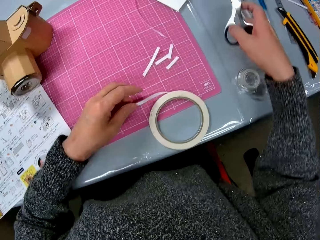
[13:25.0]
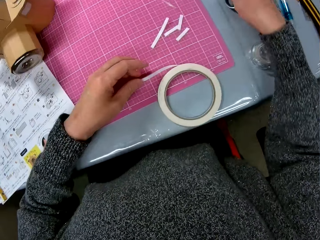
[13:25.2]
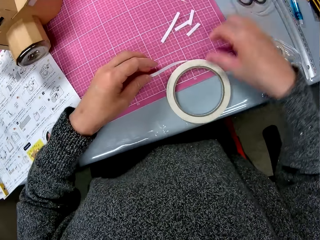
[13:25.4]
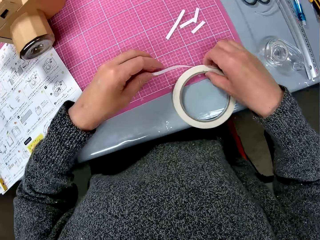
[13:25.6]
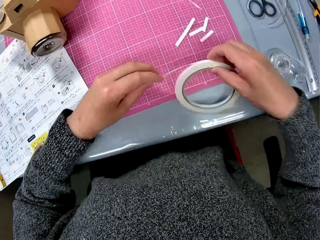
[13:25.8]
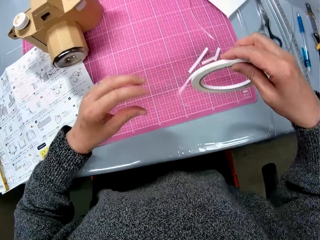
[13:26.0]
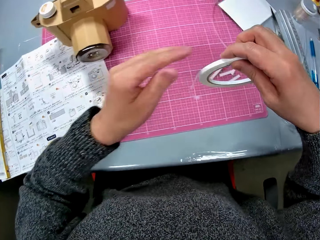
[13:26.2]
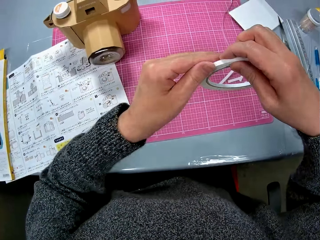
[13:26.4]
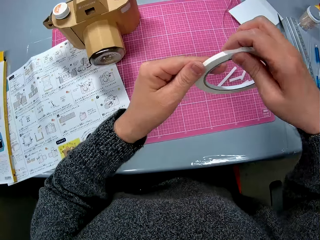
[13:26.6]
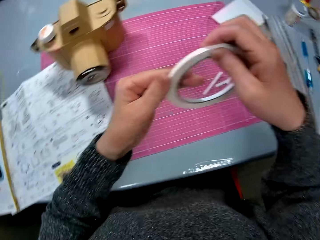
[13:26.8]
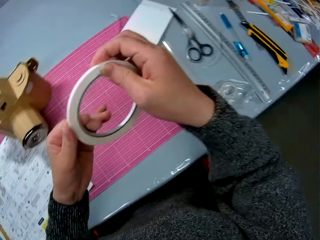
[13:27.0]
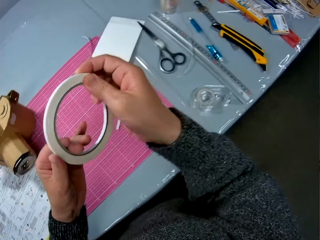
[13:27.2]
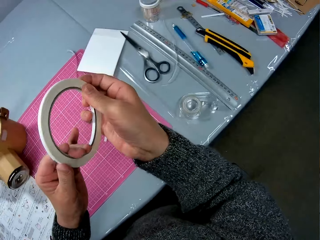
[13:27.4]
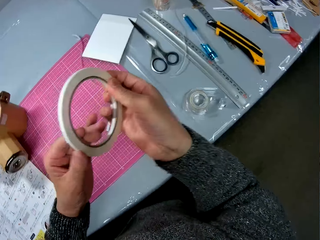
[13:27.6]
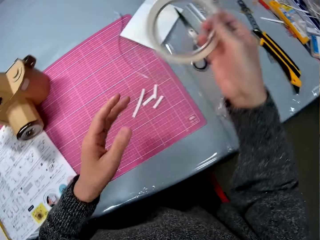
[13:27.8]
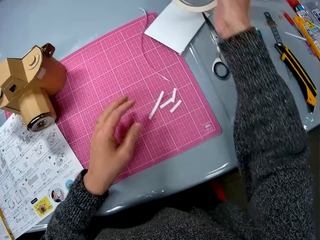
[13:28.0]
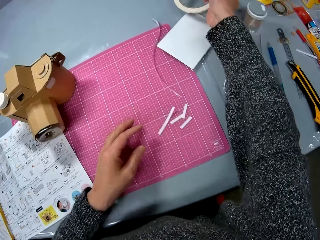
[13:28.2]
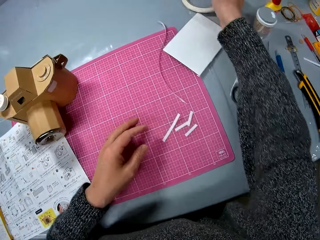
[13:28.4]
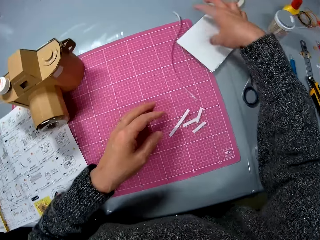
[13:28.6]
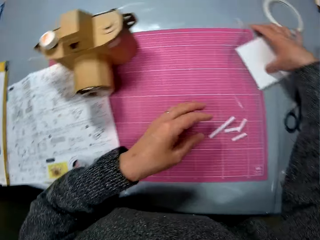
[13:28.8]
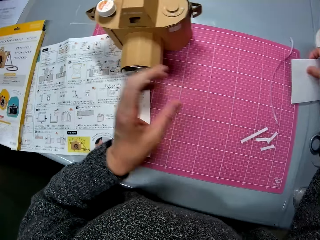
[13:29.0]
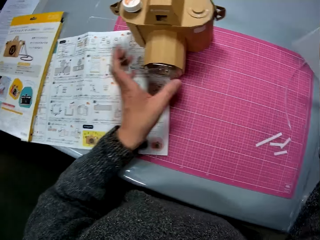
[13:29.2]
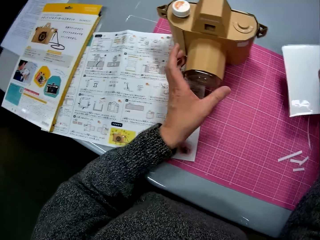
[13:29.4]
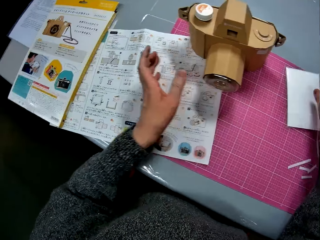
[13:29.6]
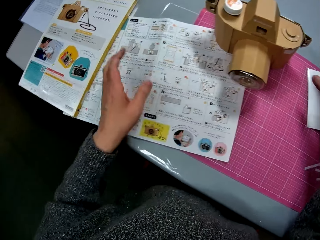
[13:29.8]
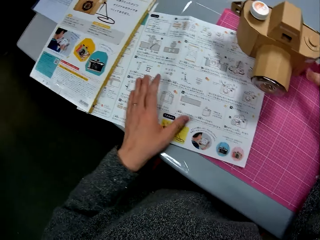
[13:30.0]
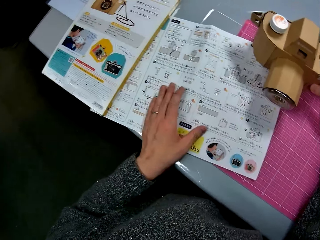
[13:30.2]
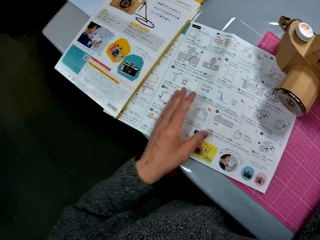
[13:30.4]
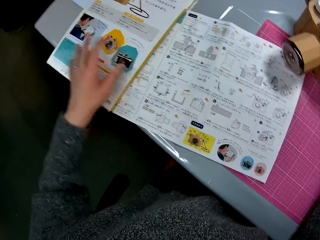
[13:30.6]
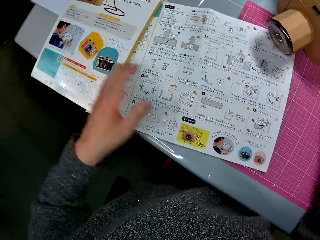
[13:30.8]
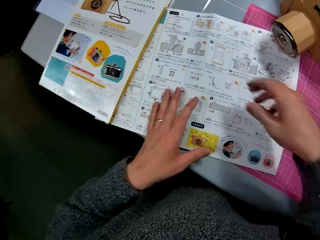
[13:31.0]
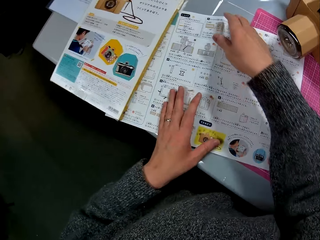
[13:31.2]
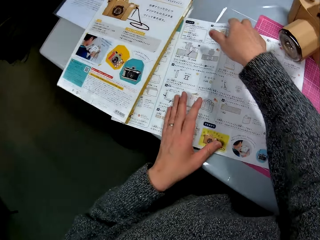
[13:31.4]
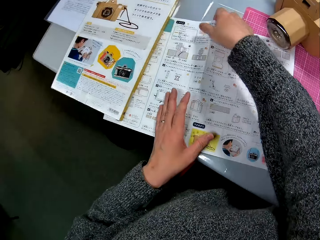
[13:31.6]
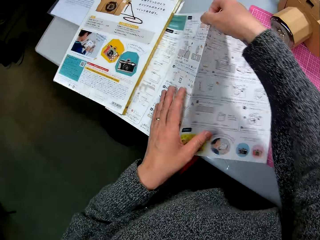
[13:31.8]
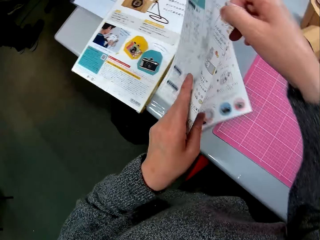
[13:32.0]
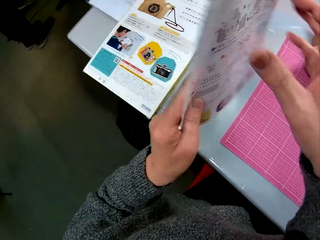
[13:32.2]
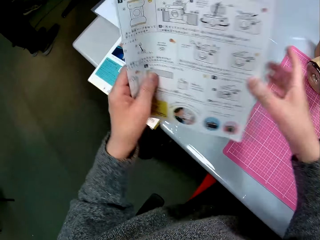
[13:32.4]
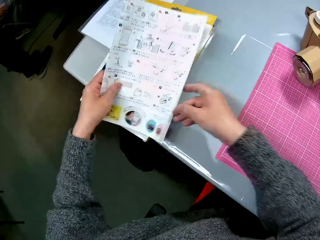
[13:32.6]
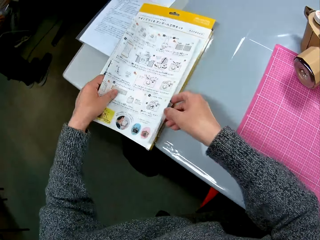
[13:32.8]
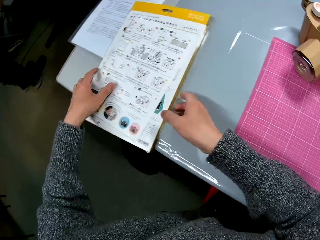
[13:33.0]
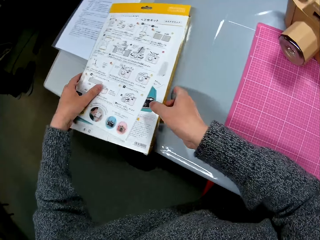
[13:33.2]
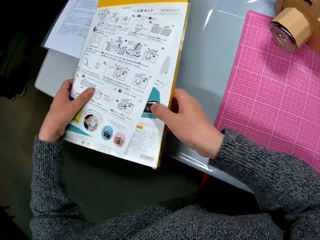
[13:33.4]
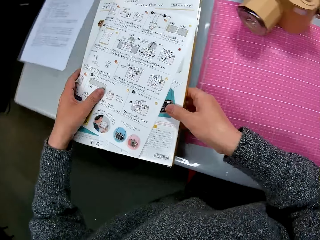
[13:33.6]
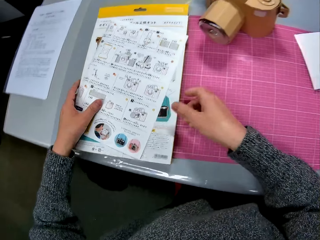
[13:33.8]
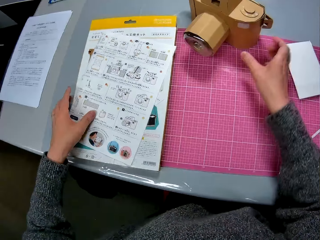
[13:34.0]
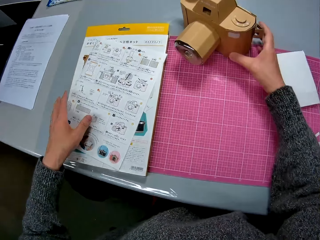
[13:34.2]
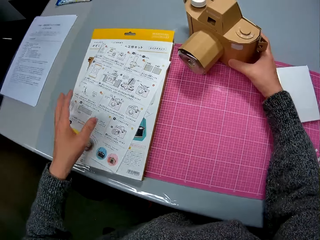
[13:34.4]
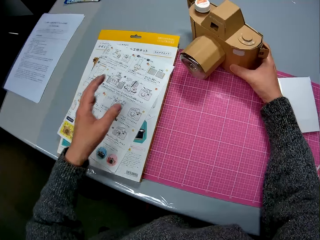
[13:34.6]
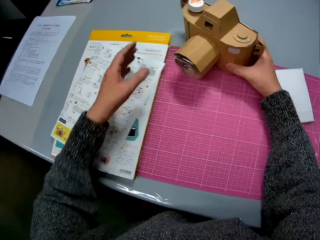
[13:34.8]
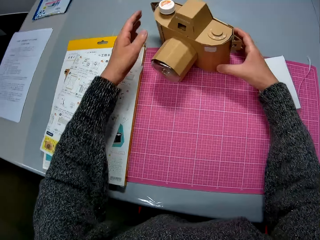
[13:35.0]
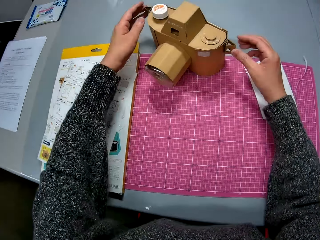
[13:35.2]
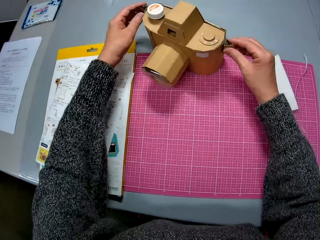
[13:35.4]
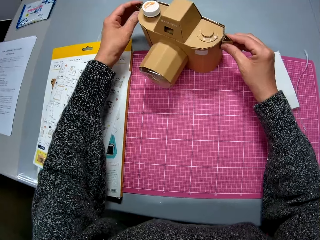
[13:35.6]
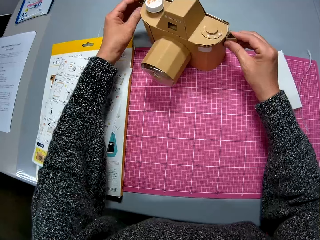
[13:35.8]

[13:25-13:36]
The camera wearer moves the scissors sideways on the table. They hold the sellotape. They place the scissors on the table. They lift the sellotape roll. They join the sellotape. They put back the sellotape on the sellotape roll. They place the sellotape roll on the table. They pick up something. They place the object on the table. They hold the paper manual. They move the paperboard camera model. They pick up the paper manual. They fold the paper manual. They place the manual on a book. They pick up the manuals. They change the position of the book and manual. They place the manuals on the table. They hold the paperboard camera model.

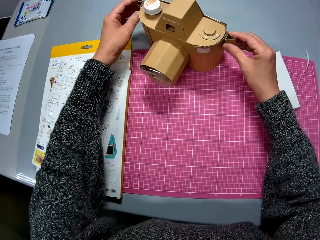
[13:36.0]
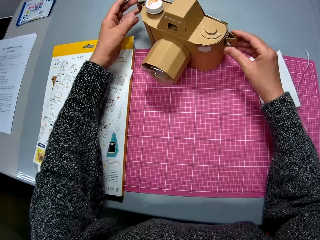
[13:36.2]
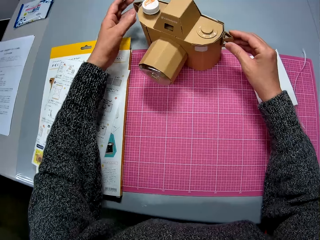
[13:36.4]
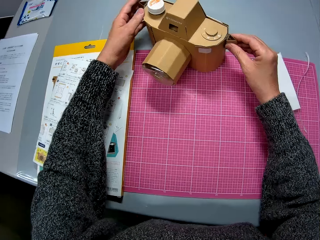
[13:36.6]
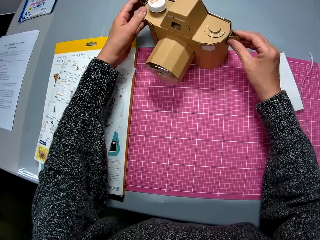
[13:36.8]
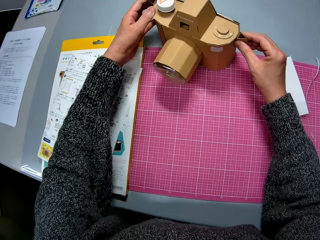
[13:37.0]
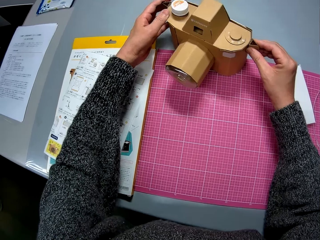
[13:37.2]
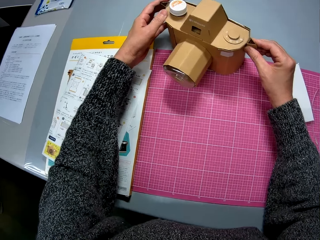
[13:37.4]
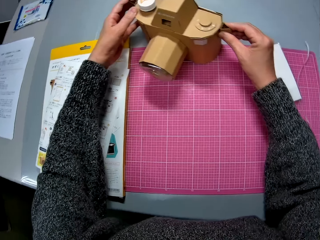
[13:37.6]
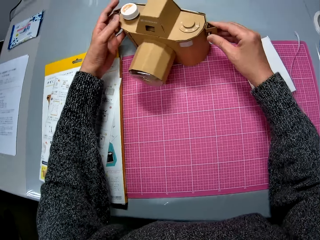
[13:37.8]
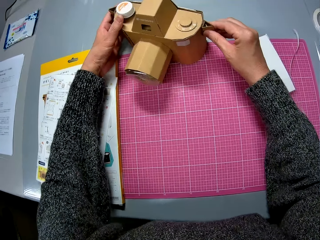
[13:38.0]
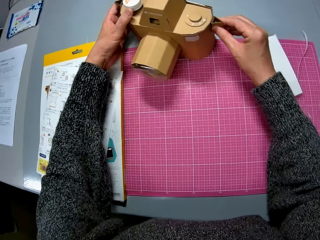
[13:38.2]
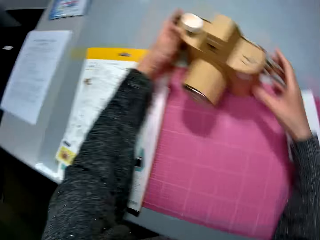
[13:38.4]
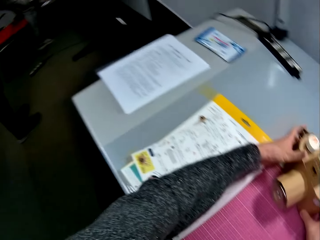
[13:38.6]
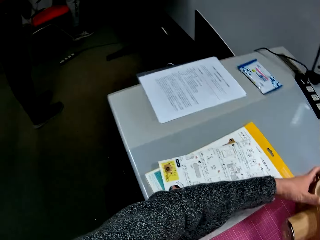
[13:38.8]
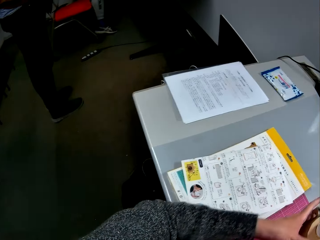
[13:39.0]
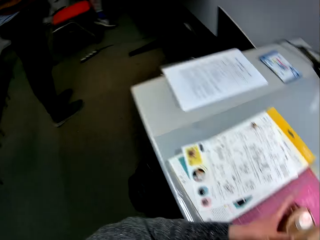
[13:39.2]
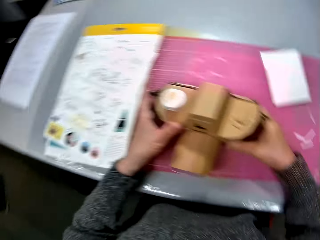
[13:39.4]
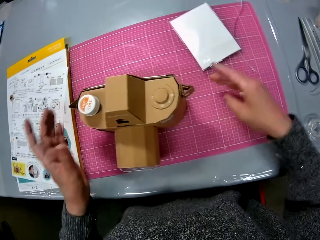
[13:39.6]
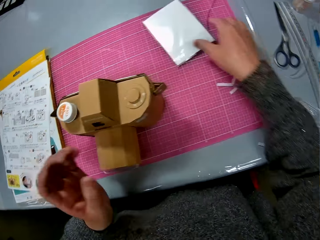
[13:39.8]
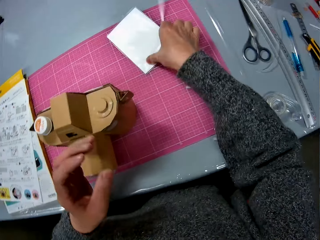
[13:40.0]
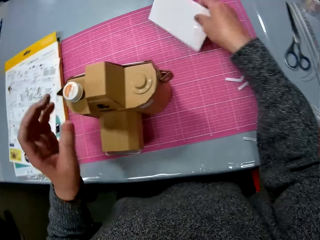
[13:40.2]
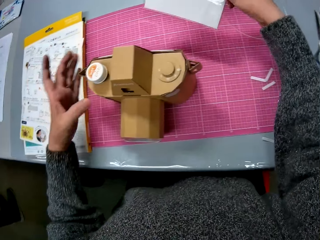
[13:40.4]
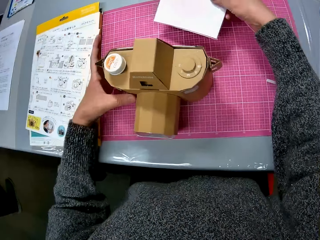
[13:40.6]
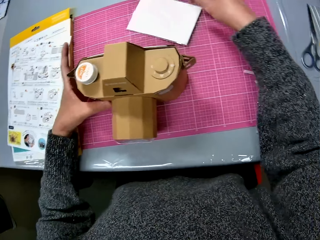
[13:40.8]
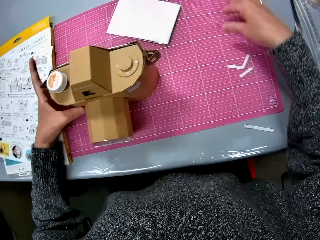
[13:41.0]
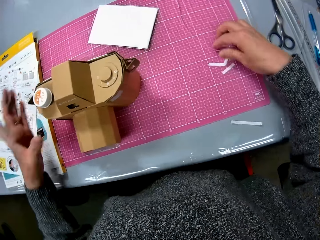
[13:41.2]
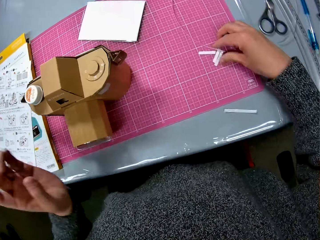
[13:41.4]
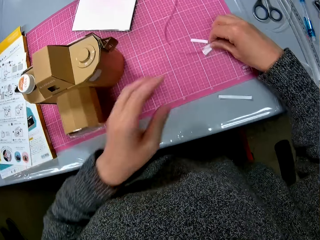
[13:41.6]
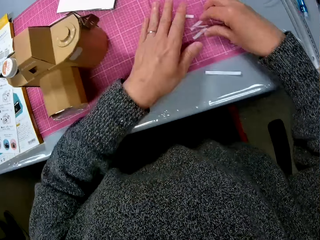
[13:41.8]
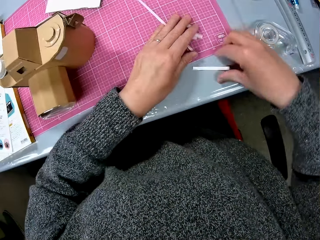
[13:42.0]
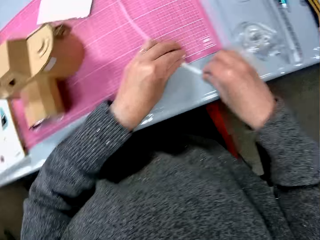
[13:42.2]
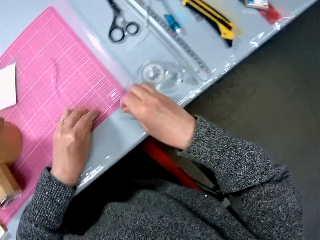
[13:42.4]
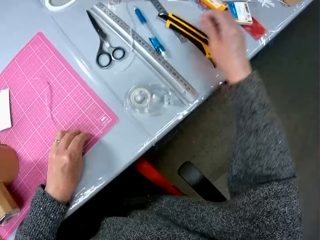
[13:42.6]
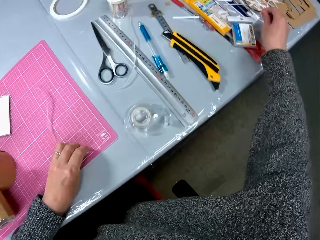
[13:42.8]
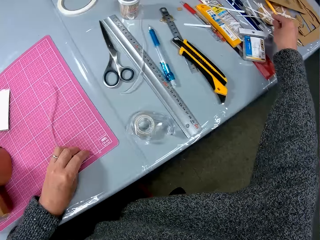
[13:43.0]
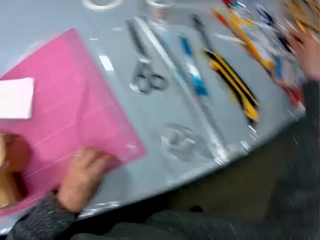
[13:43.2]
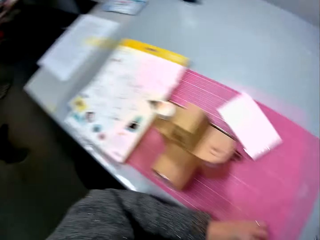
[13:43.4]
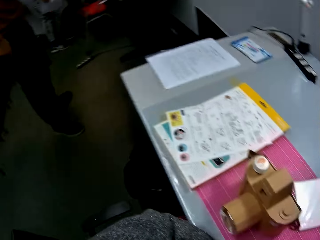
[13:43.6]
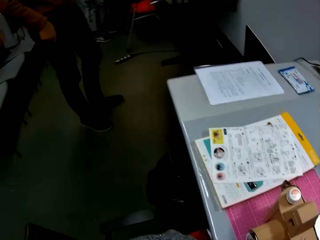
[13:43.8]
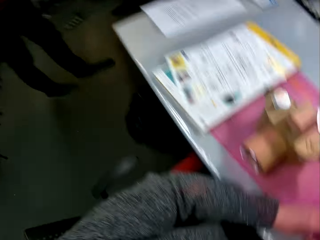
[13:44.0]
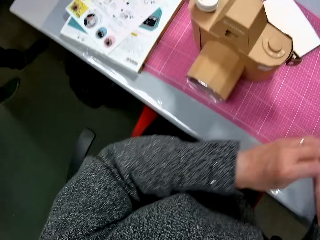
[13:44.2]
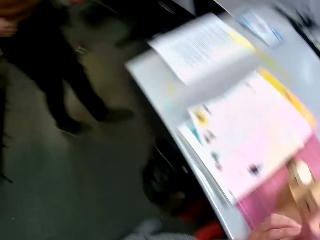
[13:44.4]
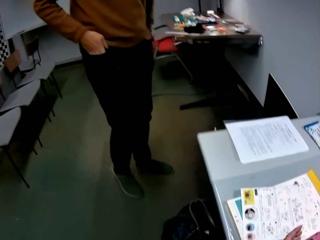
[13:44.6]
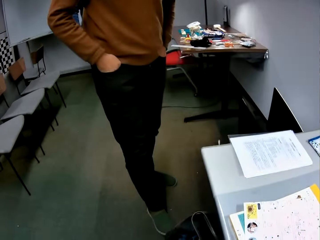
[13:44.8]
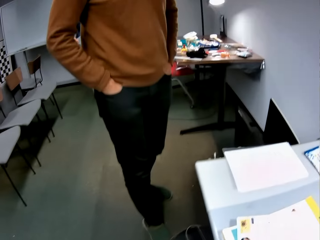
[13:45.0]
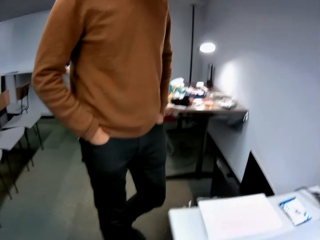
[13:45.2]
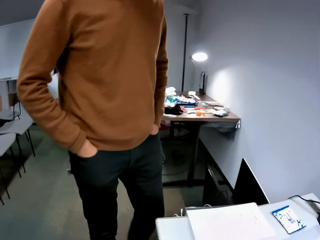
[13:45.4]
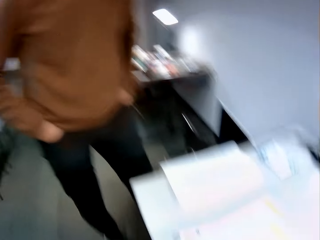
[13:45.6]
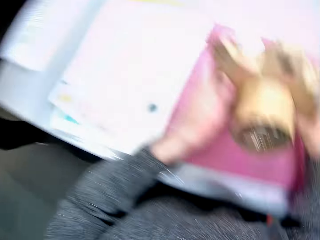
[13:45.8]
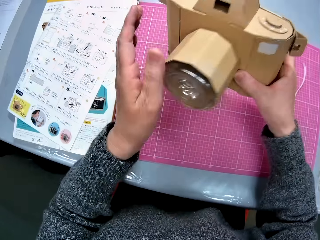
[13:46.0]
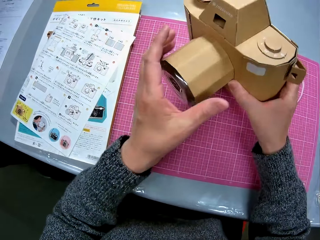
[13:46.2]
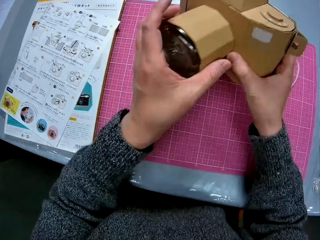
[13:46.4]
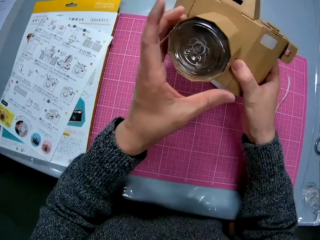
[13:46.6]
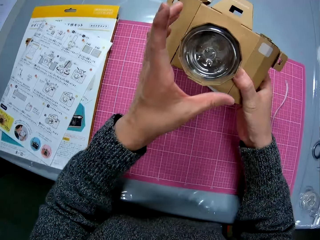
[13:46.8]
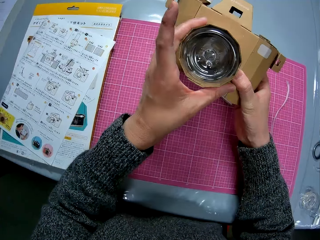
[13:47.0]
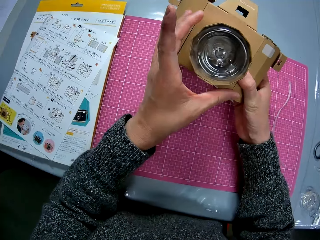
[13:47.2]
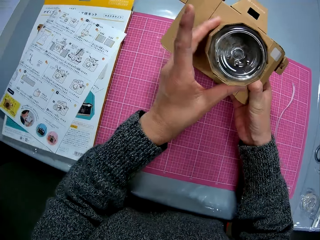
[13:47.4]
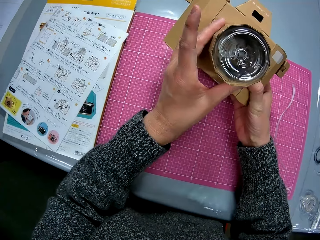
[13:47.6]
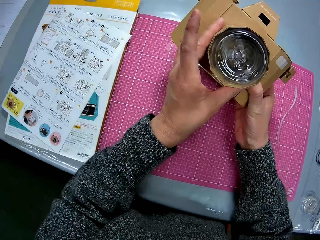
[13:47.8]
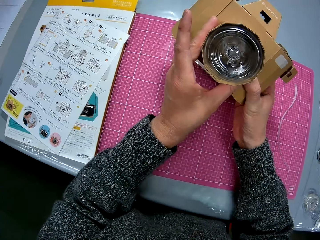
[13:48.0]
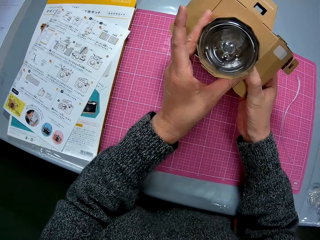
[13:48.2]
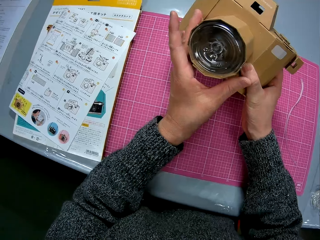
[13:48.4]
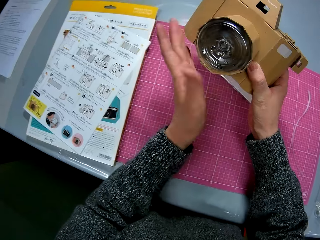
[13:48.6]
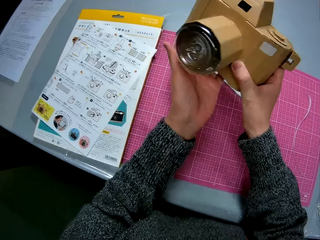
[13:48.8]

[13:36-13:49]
The camera wearer presses the paperboards. They fix some parts on the camera properly. They look around the room. A man stands in the room. The camera wearer changes the position of the camera on the table. Another man moves his leg. The camera wearer picks up something. They move a white paper on the table. They place the object on the table. They hold the paperboard camera model. They drop the paperboard camera model. They pick up all the sellotape pieces and papers on the table. They put the paper and pieces of sellotape with other pieces on the table. They look around the room. The first man walks around the room. The camera wearer talks to the first man. The first man walks towards the camera wearer's table. The camera wearer holds the paperboard camera model. They check the paperboard camera model. They show the first man the camera.
